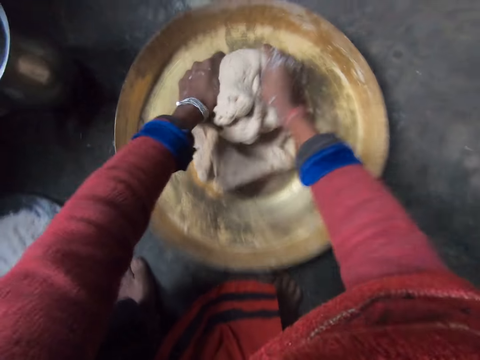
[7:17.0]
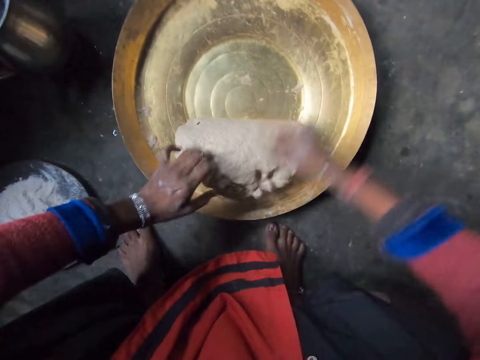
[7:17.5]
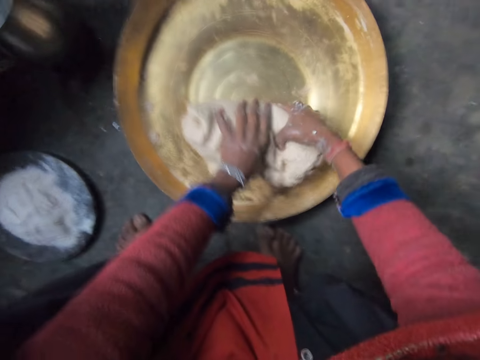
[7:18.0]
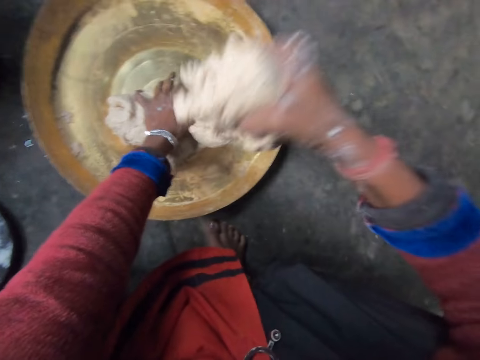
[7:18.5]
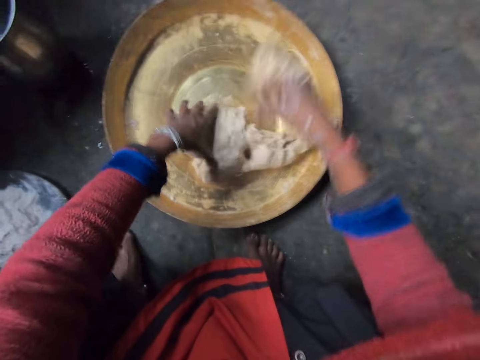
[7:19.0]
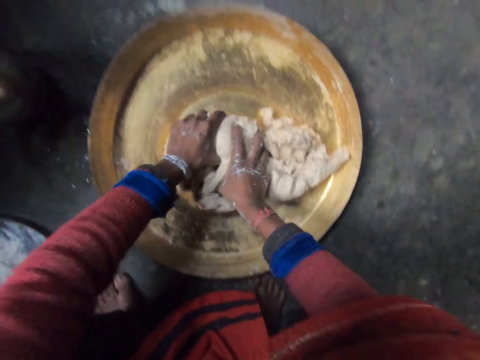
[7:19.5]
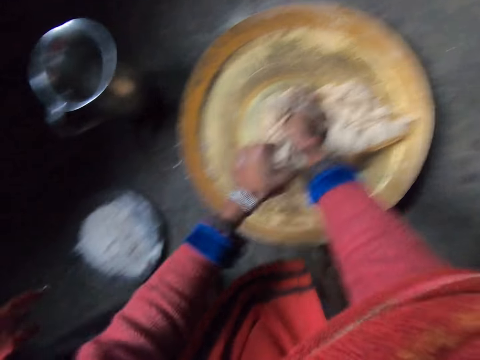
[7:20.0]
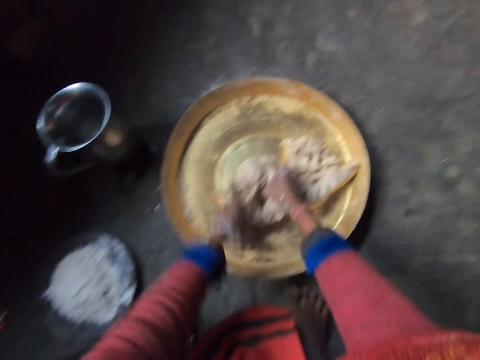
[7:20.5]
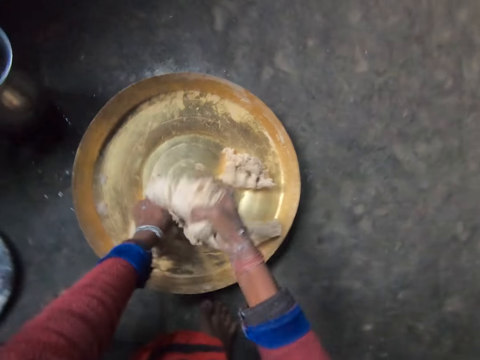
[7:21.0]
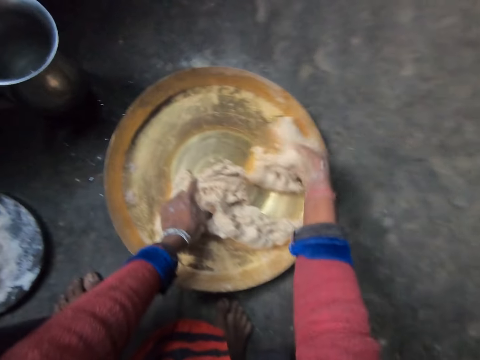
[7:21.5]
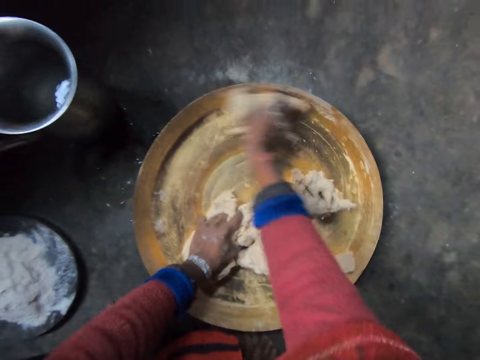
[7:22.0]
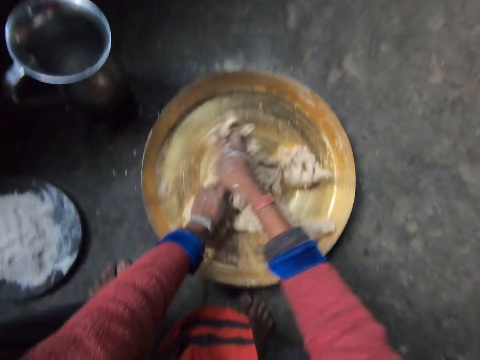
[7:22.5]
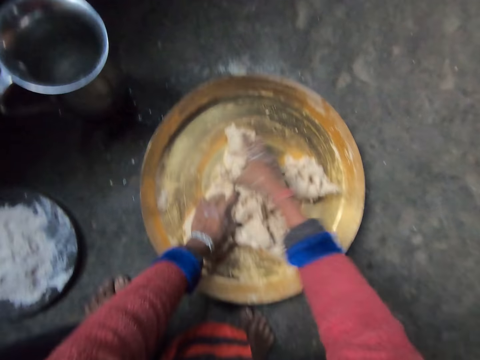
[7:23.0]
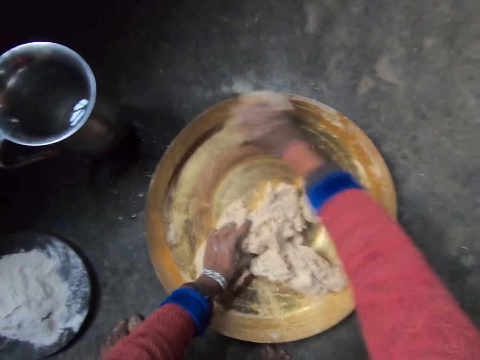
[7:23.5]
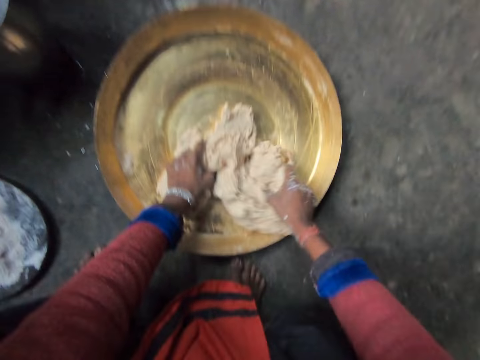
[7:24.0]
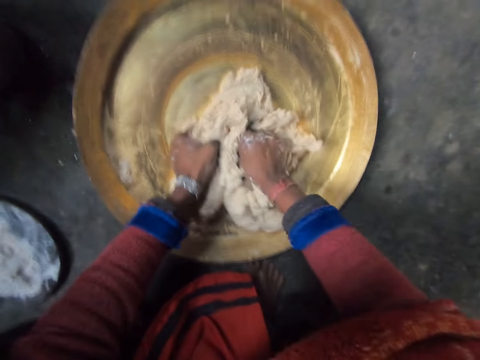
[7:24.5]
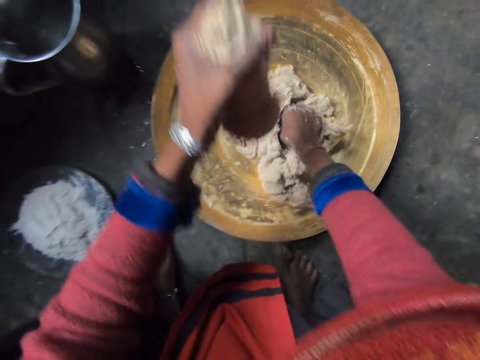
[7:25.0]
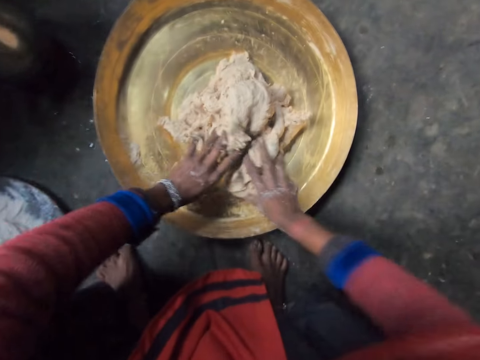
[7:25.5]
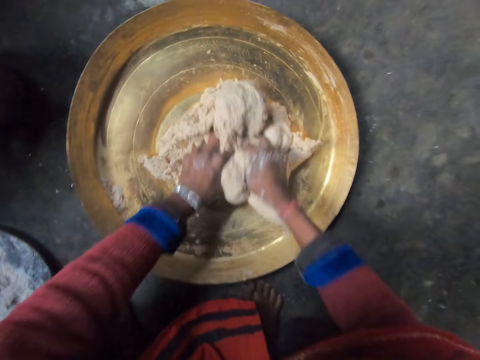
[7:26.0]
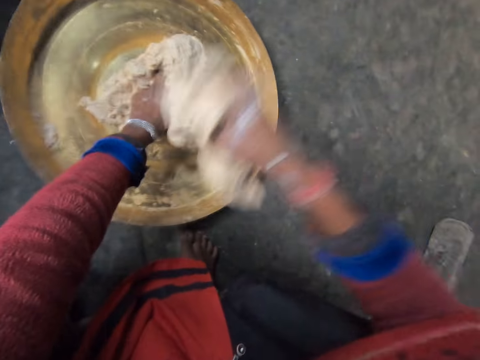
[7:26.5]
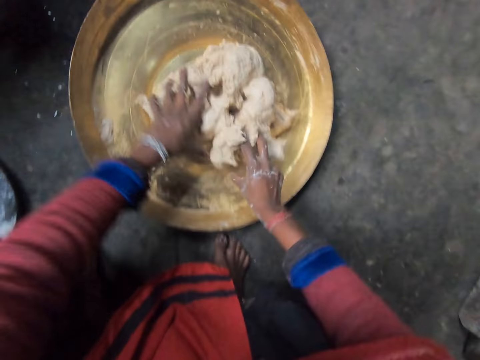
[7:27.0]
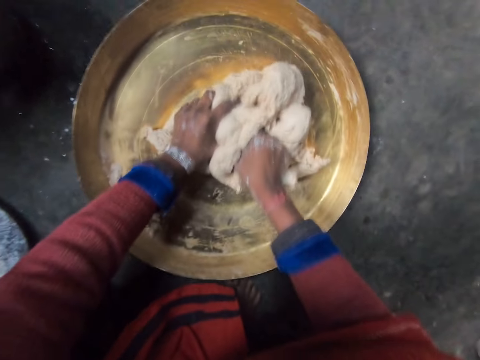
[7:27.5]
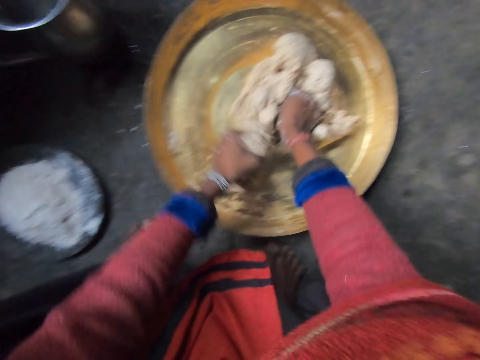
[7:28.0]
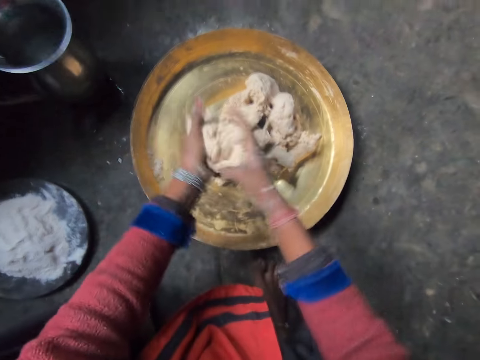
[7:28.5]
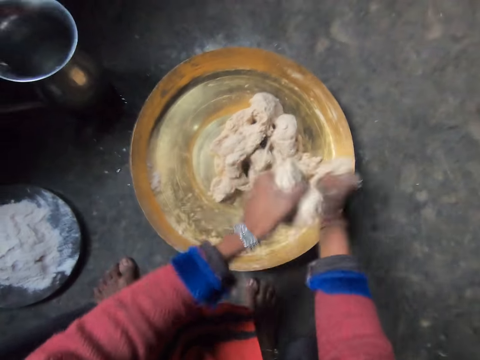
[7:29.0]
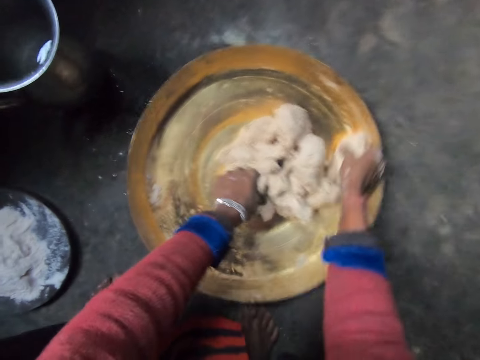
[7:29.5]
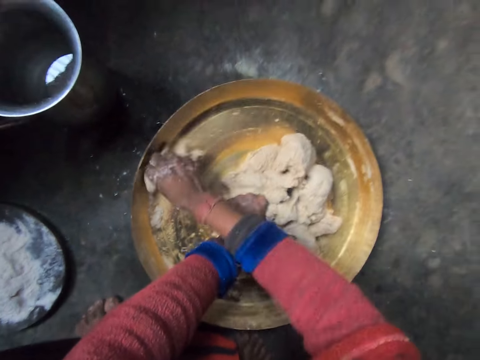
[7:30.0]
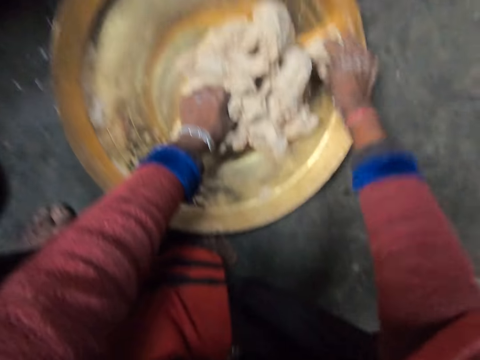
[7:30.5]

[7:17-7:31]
The camera wearer cuts the flour dough into pieces with her hands. She lifts the dough. She pulls her hand off the dough. She holds the dough with her hand. She puts the dough in the tray. She kneads the dough with both hands. She cuts the dough with her hand. She lifts the dough. She puts the dough on the dough. She cuts the dough with her hand. She cleans the tray with the flour dough in her right hand. She puts the dough in the tray. She puts the dough in the tray again. She clears the tray with the dough. She kneads the flour in the tray with her hands. She cuts the dough with her hand, lifts the dough and puts the dough in the tray. She kneads the dough with both hands. She cuts the dough with her hand, lifts the dough and puts the dough in the tray. She kneads the dough with both hands. She cuts the dough with her hand. She lifts the dough. She pulls her hand off the dough. She squeezes the dough with both hands. She cuts the dough with her hands. She puts the dough in the tray. She cleans the tray with the flour dough in her right hand.

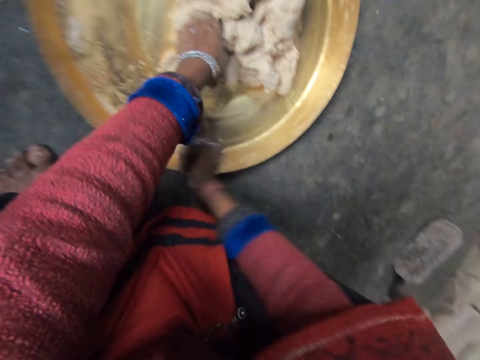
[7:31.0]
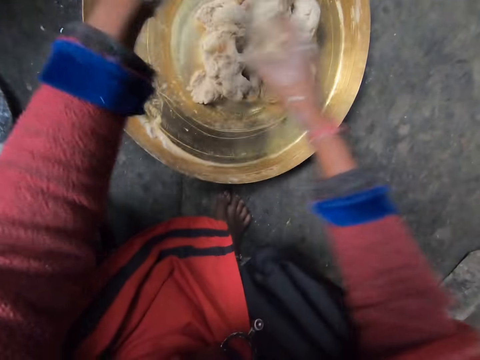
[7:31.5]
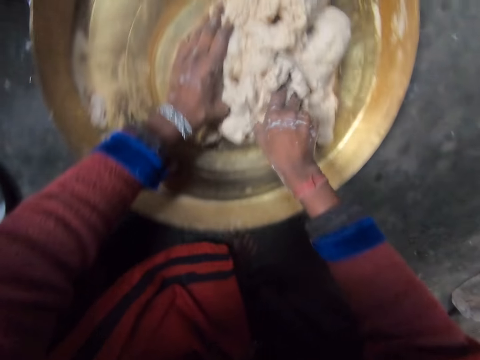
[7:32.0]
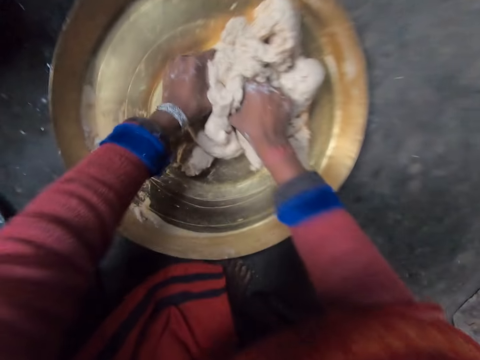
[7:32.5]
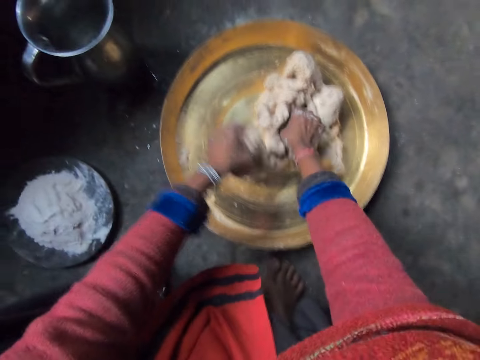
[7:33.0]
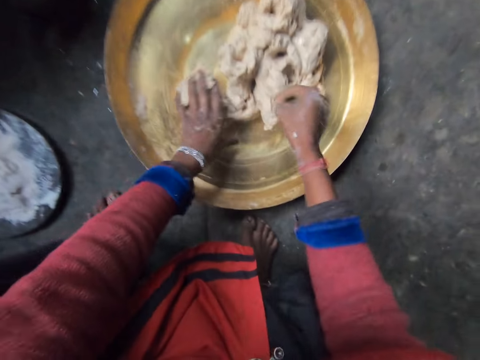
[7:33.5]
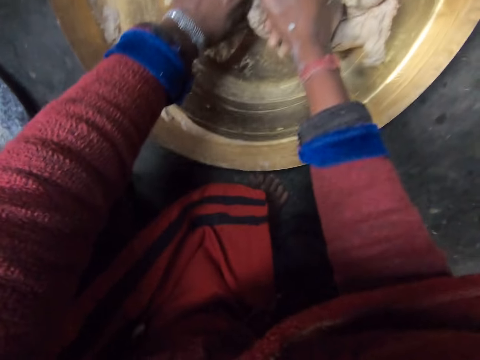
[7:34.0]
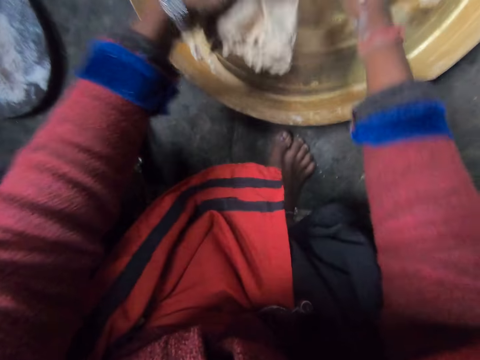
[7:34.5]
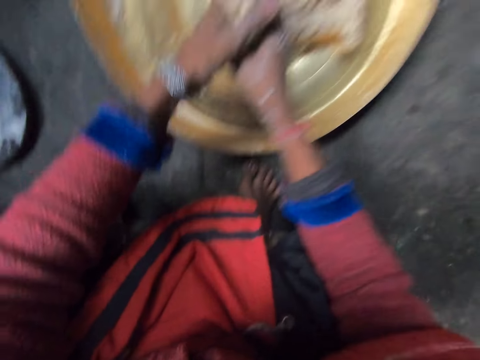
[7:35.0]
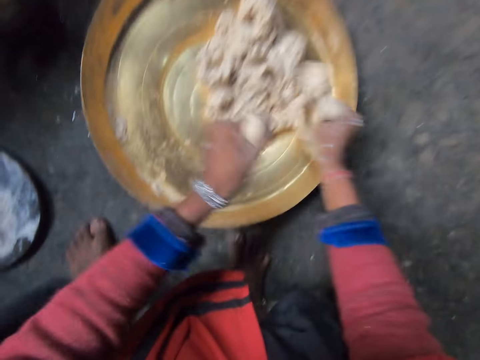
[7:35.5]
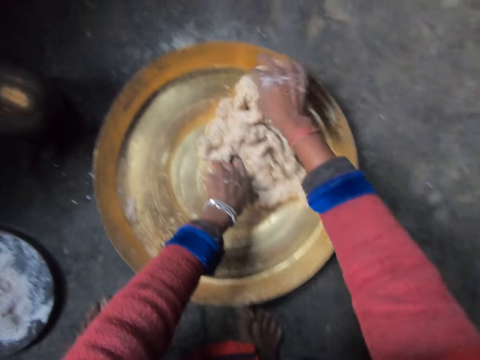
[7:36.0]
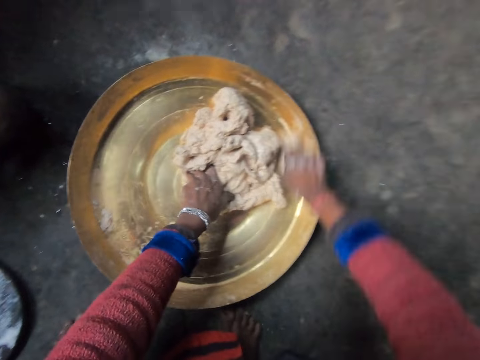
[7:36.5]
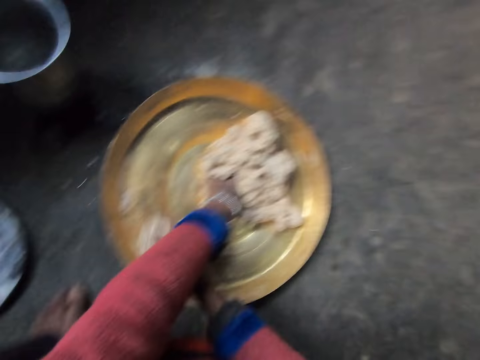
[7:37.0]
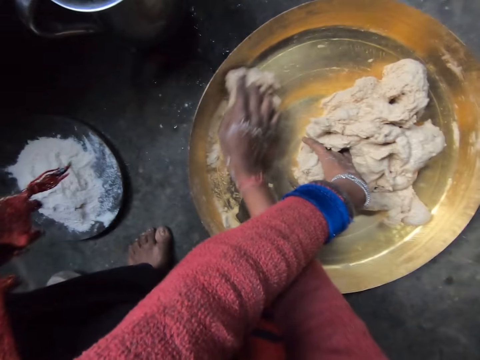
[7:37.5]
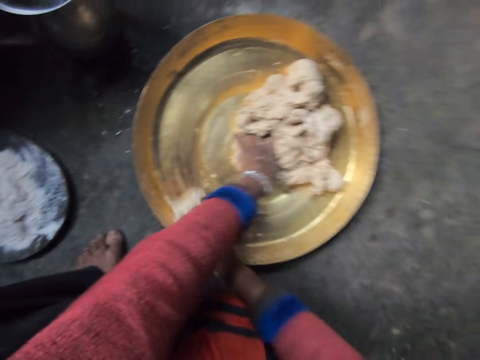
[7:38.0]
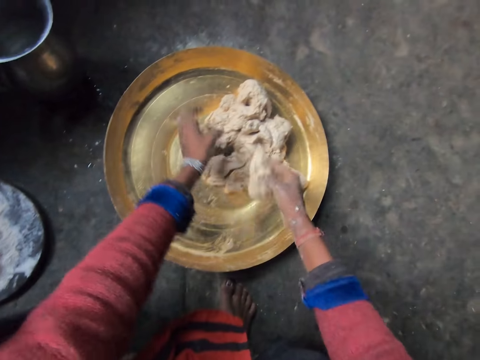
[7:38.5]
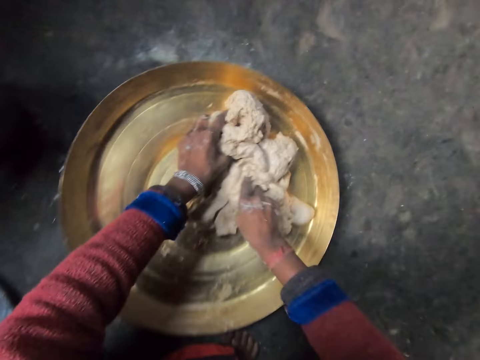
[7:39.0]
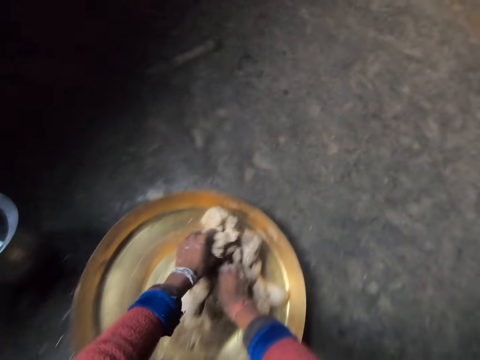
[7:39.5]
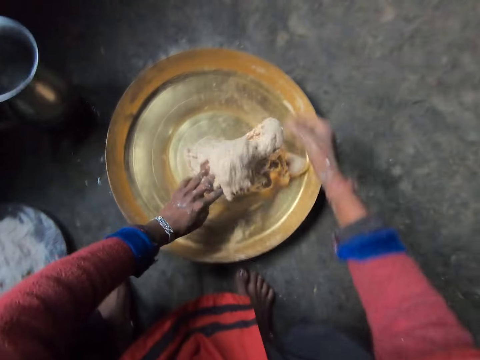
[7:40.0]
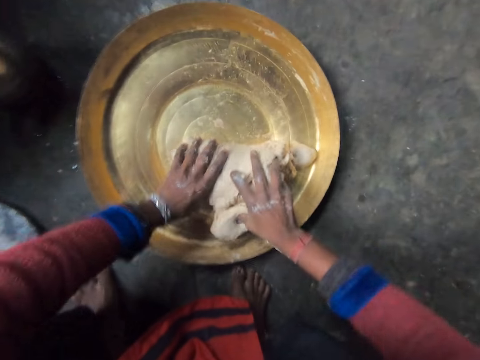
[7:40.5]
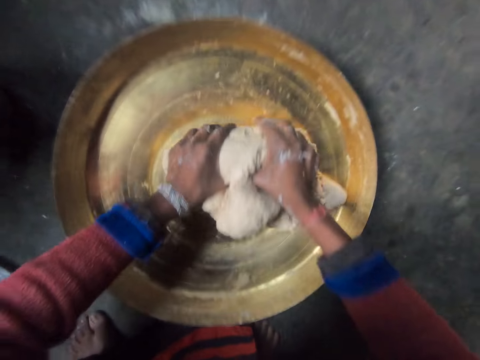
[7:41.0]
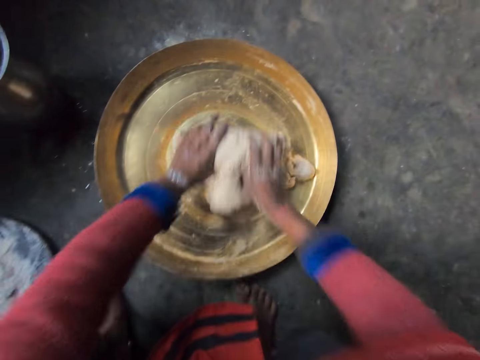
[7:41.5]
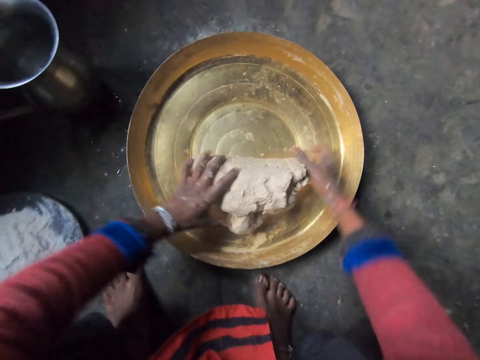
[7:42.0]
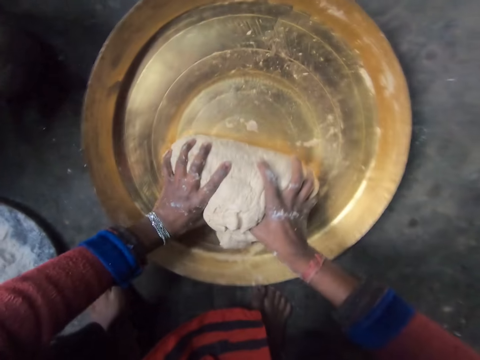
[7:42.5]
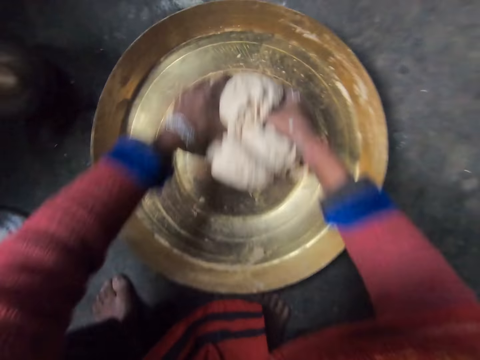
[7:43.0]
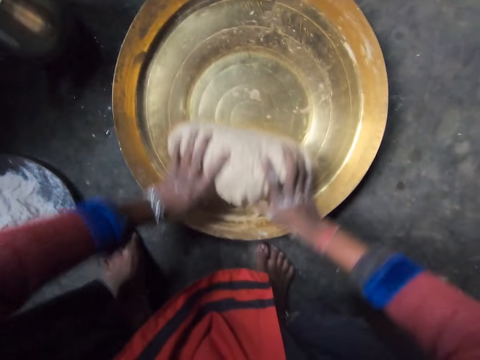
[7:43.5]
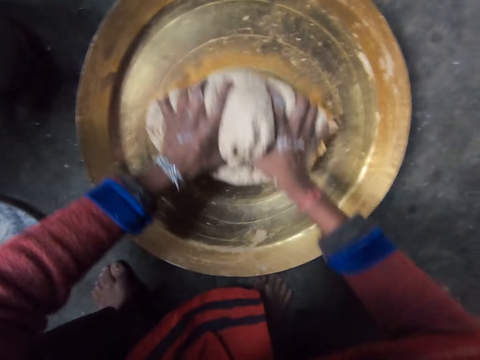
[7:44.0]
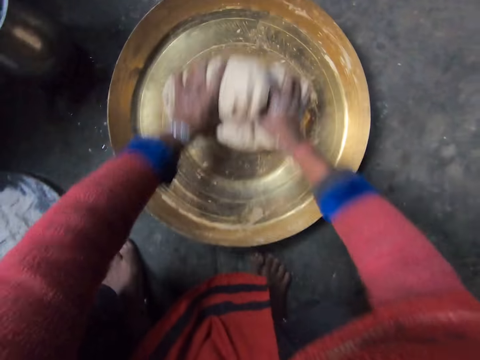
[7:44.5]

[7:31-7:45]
The camera wearer kneads the flour in the tray with her hands. She pulls her hand off the dough. She puts the dough in the tray. She cuts the dough with her hand. She puts the dough in the tray. She kneads the dough with both hands. She cleans the tray with the flour dough in her right hand. She cuts the dough with her hand. She puts the dough in the tray. She kneads the flour in the tray with her hands. She pulls her hand off the dough. She holds the dough with both hands. She flips the dough. She kneads the dough with both hands.
